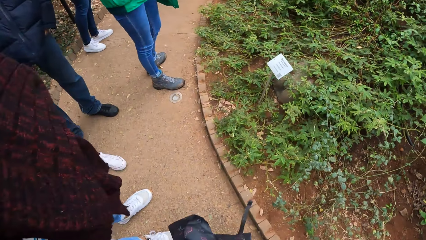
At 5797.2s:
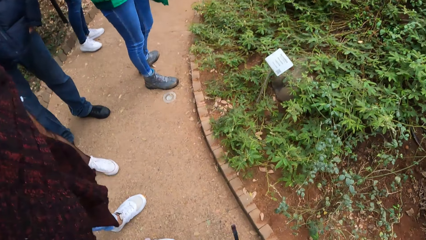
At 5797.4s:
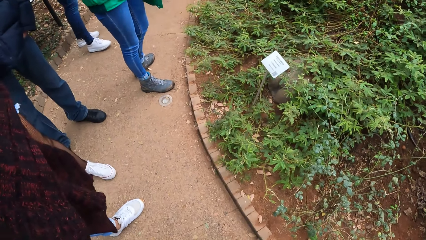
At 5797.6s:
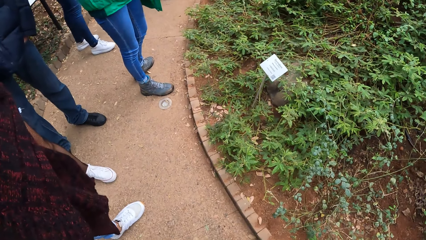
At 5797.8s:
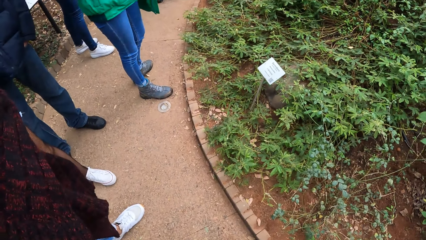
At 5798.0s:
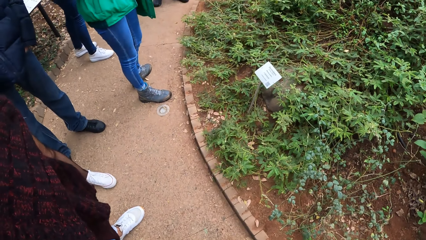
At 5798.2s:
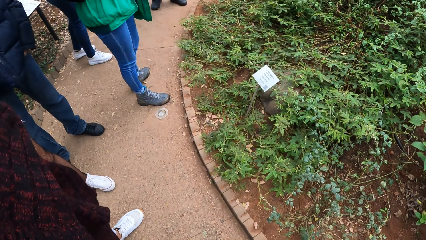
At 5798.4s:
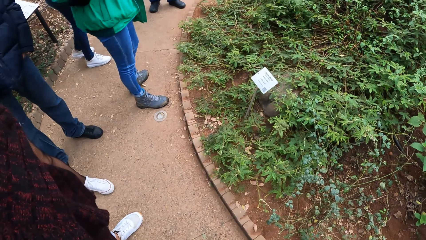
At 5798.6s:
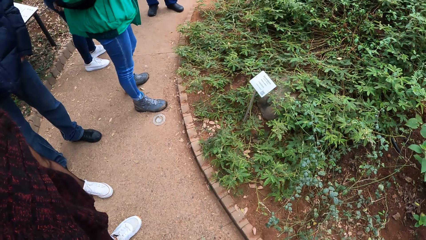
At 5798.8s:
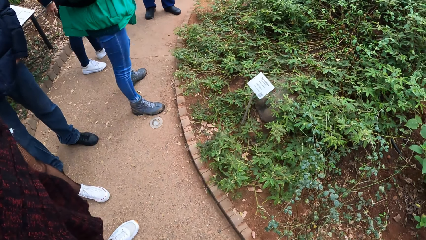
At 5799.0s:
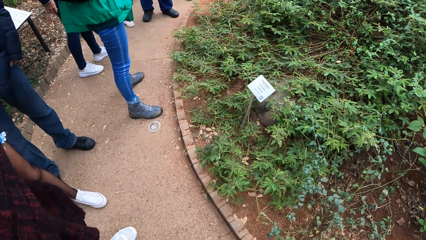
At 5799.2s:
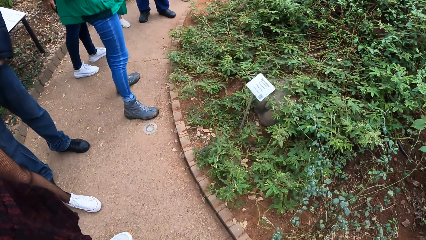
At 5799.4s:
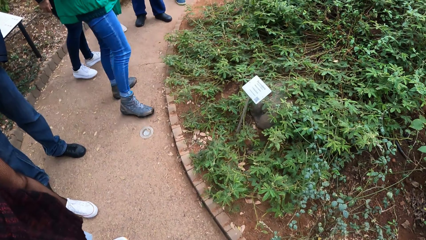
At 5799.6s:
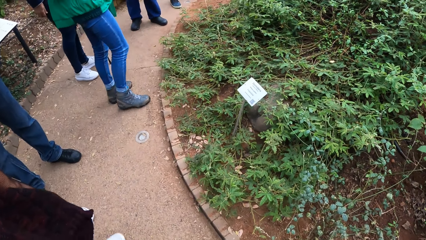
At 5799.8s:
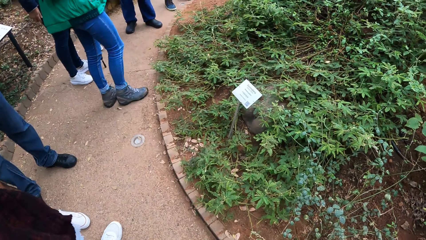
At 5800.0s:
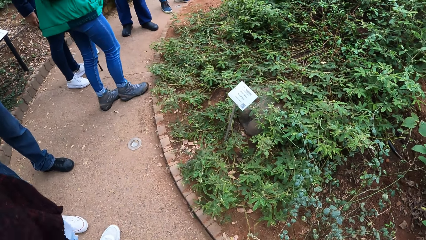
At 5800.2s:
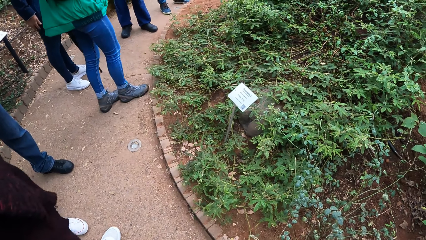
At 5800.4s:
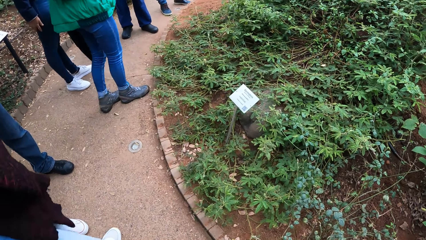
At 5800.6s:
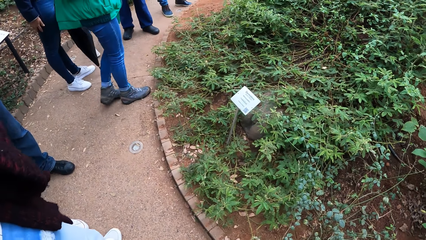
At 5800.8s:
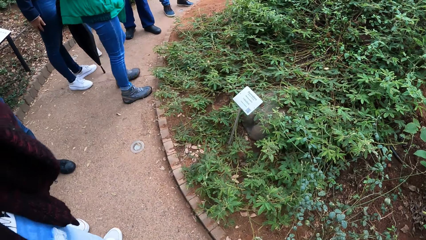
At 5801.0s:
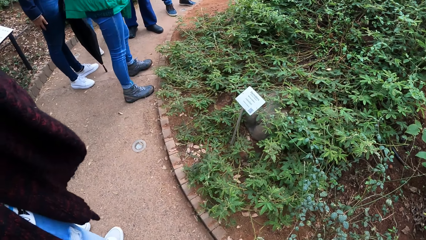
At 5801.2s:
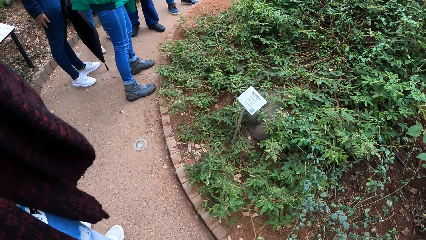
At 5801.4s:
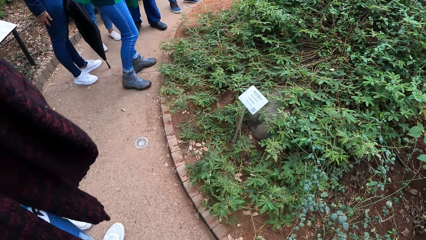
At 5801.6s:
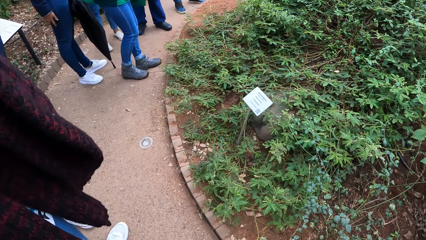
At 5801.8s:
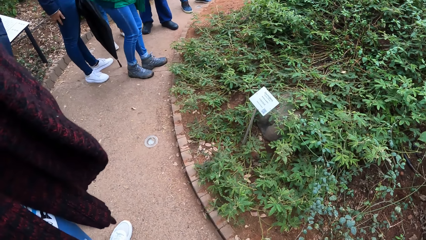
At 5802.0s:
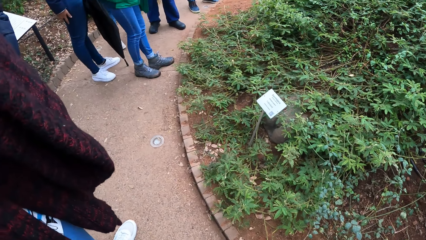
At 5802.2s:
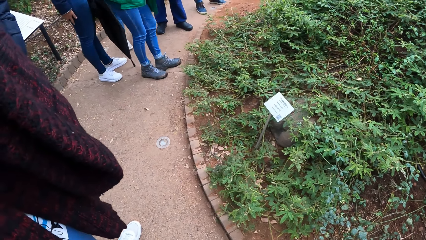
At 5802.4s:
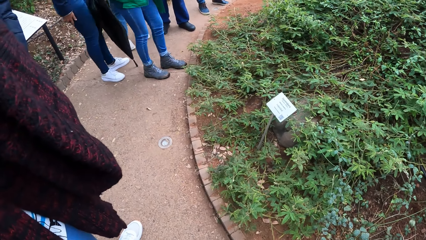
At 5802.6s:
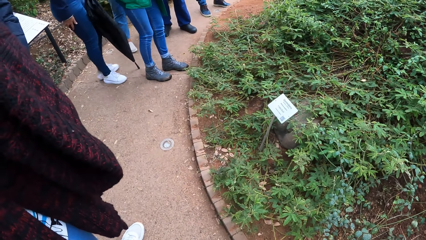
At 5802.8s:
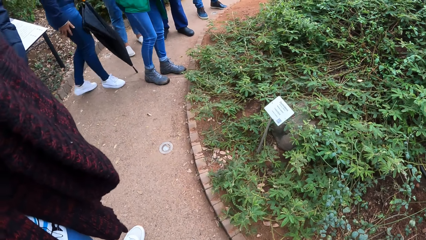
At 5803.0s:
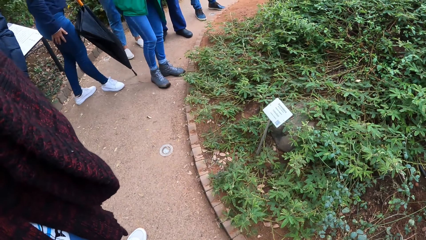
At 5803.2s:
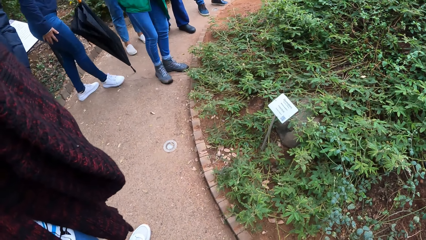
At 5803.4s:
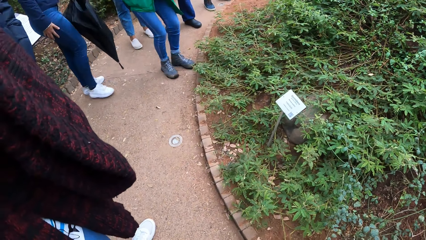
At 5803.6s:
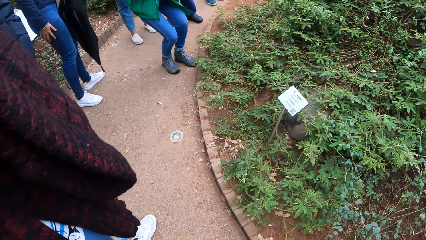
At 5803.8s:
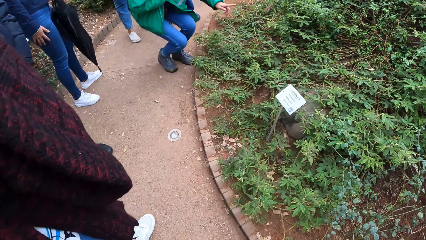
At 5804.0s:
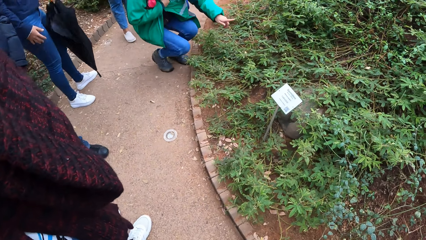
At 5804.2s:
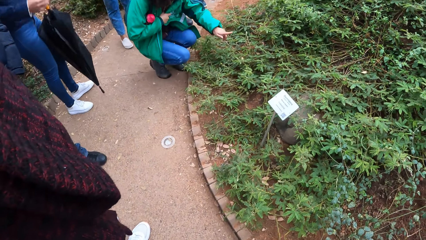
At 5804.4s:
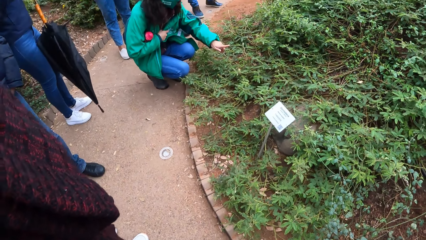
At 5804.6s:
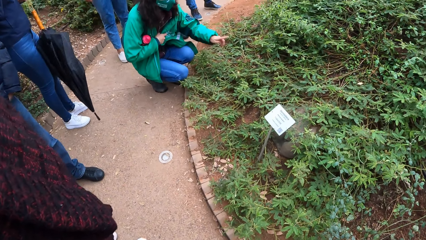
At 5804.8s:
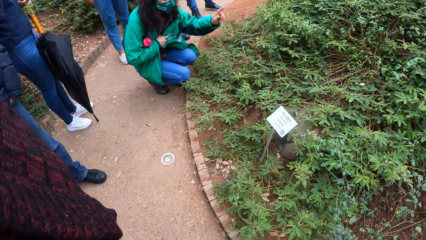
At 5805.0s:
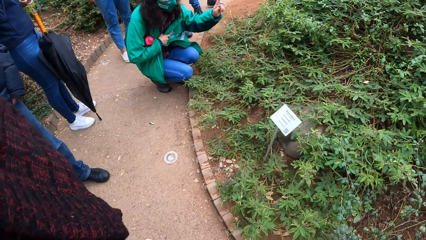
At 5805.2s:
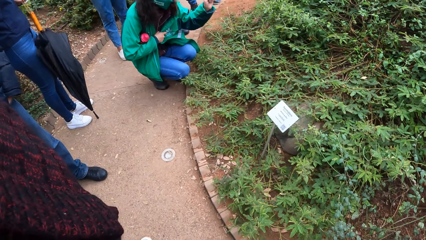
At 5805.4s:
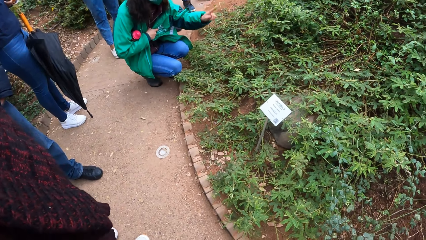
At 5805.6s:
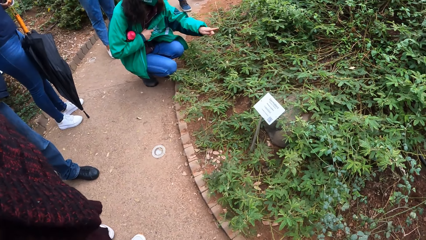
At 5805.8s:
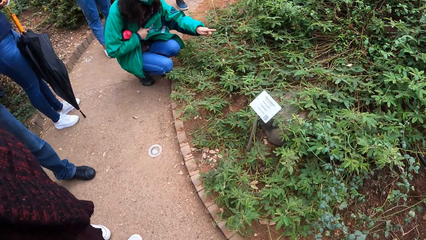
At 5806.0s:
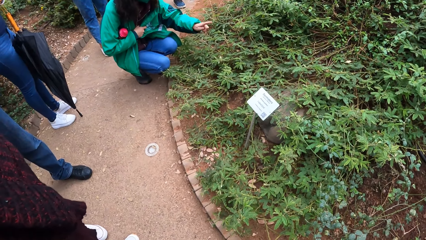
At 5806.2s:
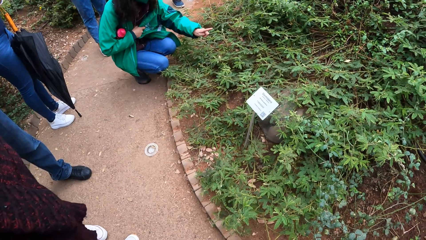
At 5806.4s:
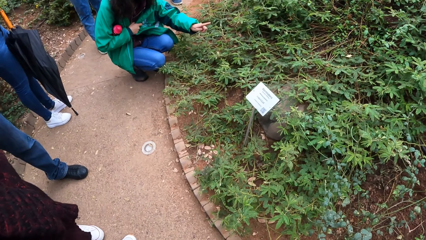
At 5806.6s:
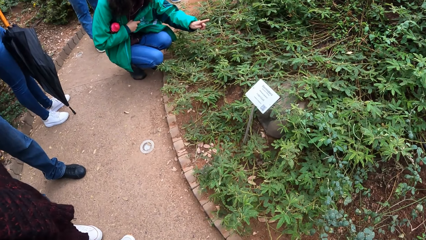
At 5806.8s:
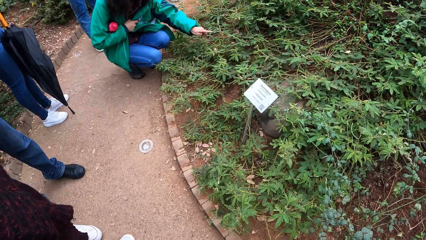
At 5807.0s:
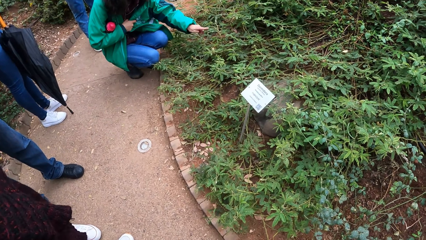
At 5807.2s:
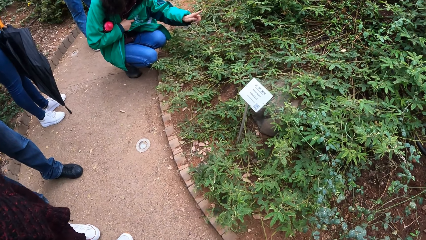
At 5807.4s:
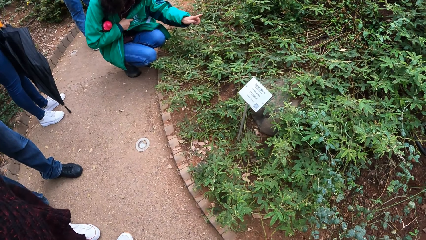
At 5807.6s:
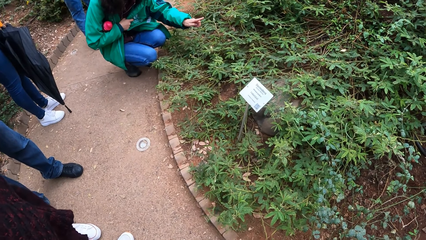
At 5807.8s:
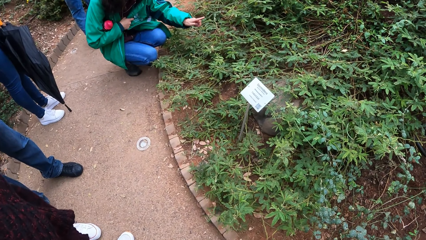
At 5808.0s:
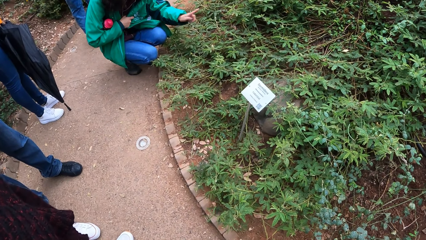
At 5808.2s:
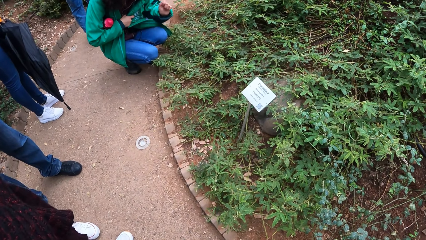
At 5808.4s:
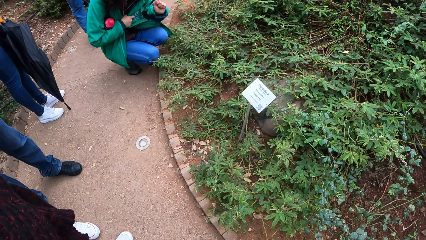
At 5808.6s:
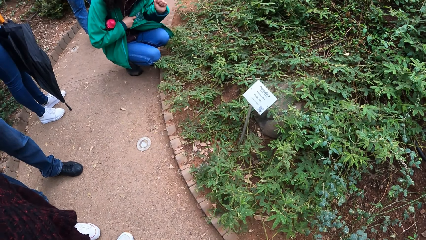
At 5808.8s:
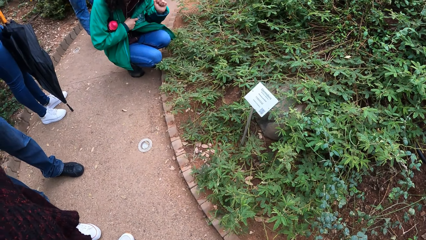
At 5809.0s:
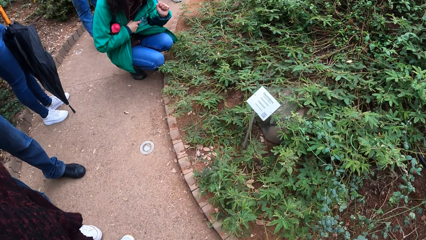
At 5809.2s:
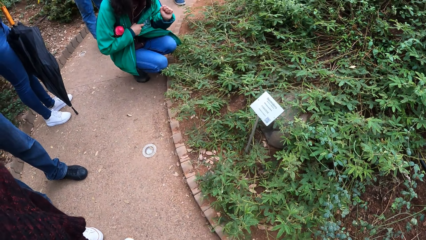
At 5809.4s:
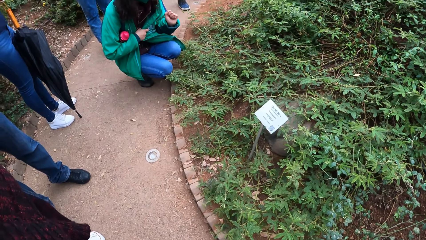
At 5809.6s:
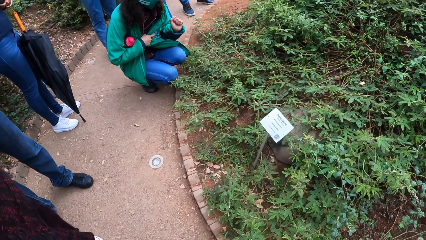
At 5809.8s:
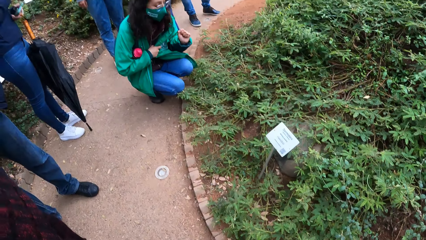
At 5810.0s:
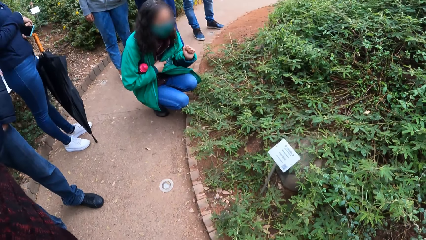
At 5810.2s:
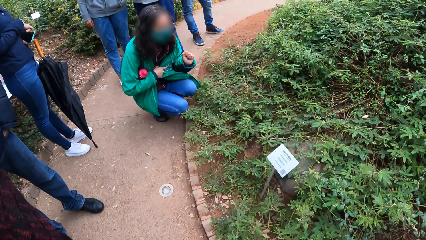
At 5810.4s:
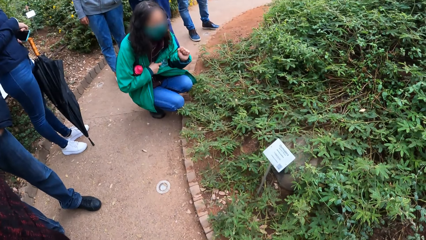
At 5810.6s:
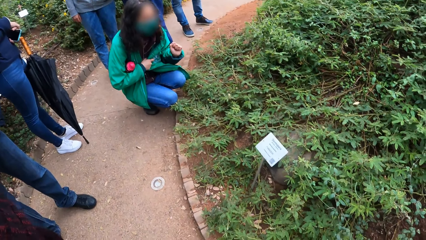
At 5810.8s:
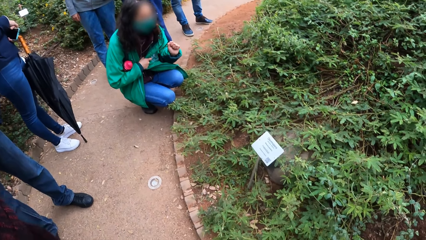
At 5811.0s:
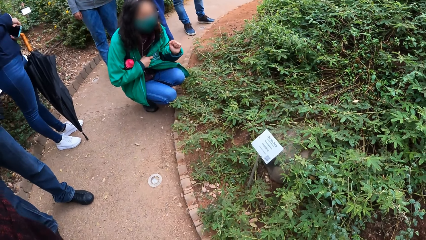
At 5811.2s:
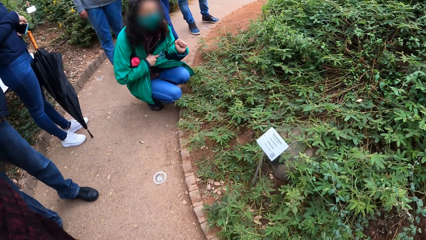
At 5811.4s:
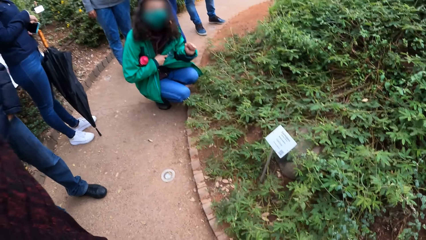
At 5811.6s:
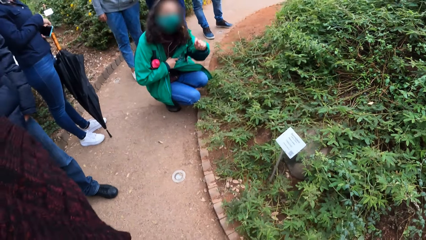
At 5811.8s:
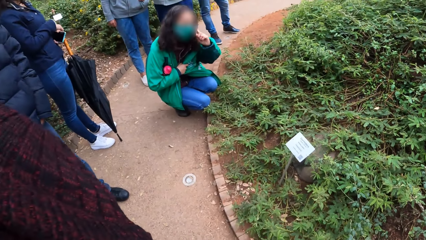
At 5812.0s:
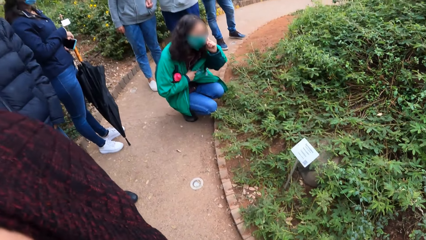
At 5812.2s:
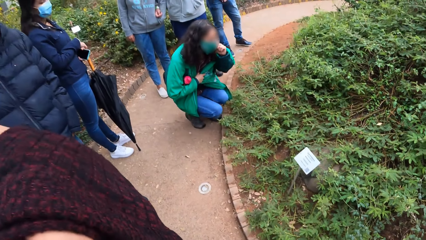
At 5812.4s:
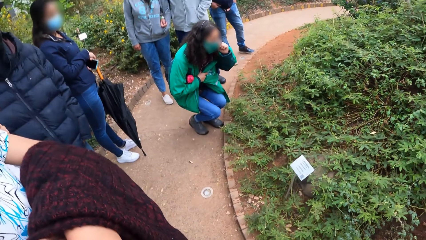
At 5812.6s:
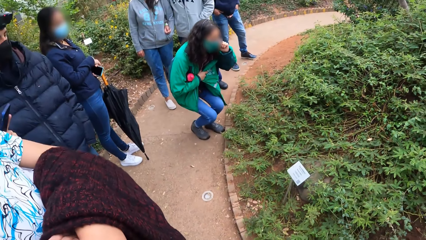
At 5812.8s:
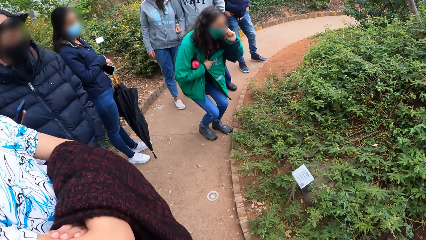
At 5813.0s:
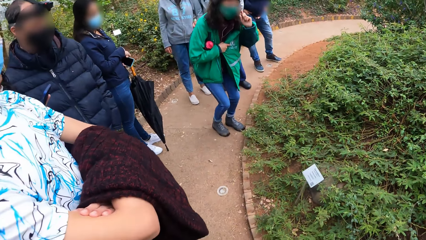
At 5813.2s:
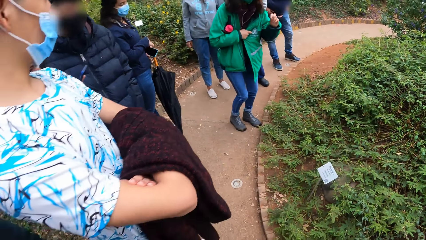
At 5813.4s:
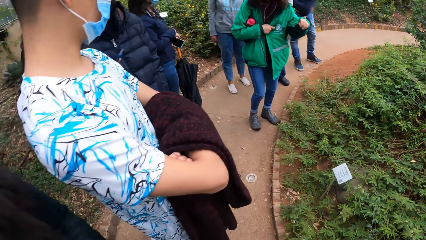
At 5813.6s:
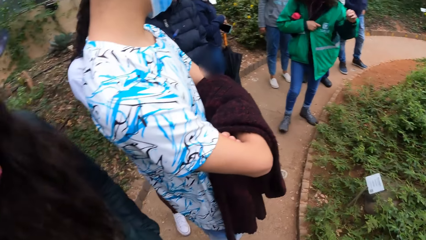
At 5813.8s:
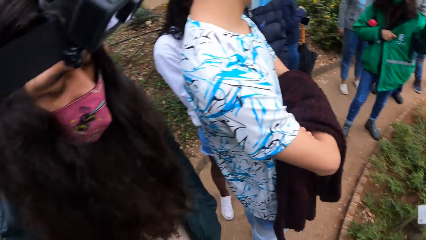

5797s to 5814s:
The camera wearer looks around. The tour guide touches a leaf with her left hand. The camera wearer looks around.
